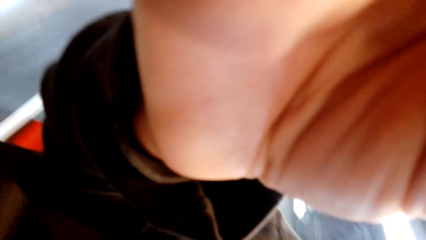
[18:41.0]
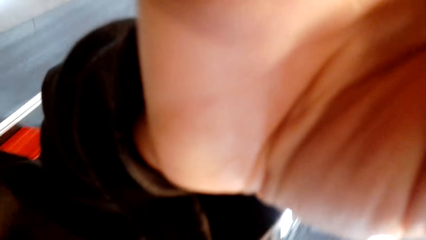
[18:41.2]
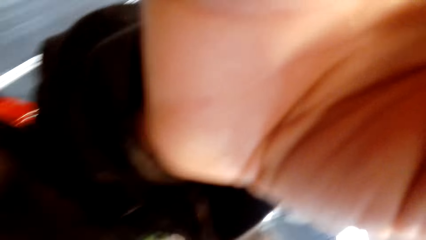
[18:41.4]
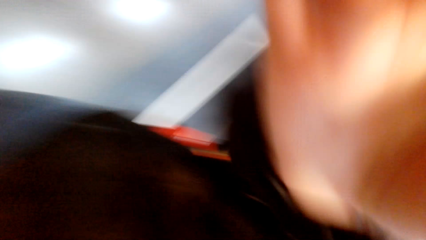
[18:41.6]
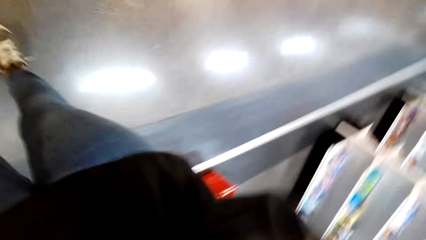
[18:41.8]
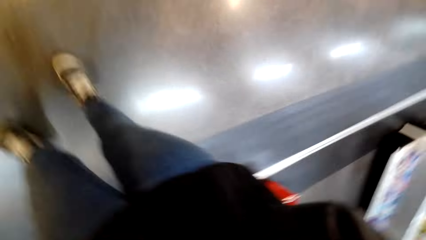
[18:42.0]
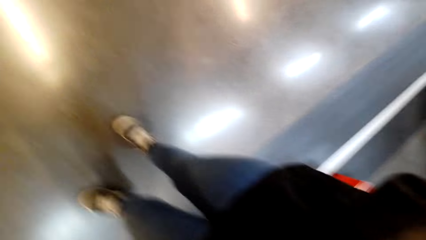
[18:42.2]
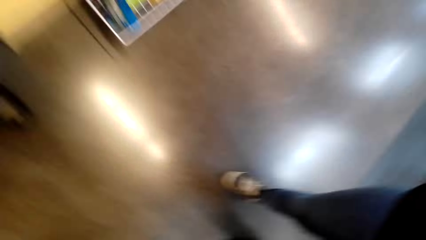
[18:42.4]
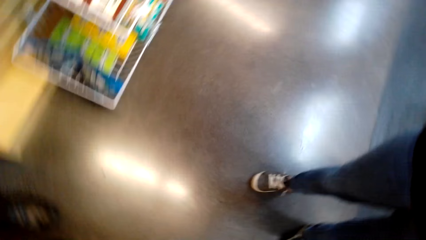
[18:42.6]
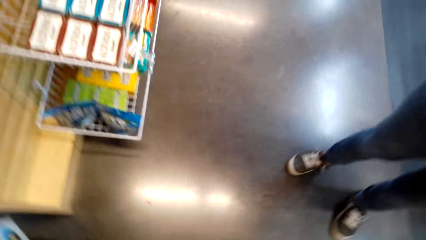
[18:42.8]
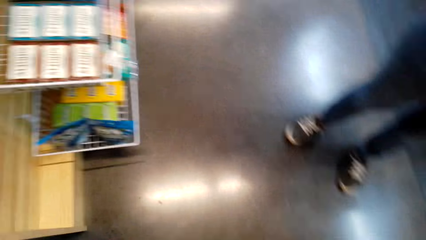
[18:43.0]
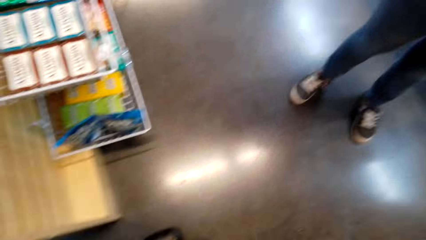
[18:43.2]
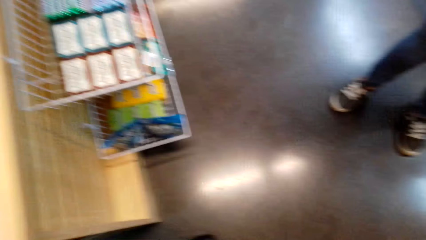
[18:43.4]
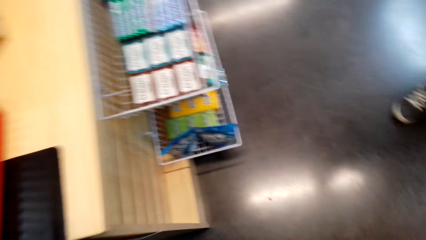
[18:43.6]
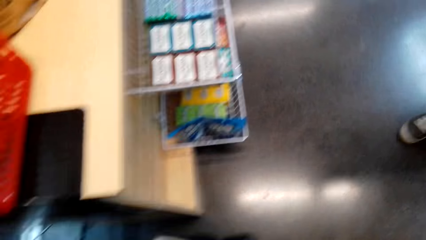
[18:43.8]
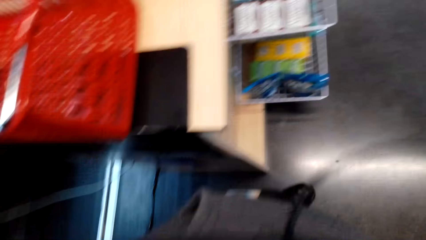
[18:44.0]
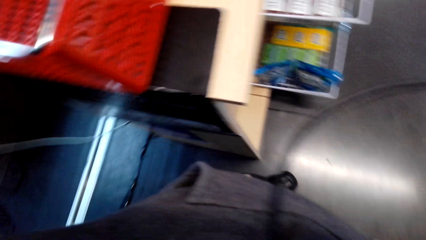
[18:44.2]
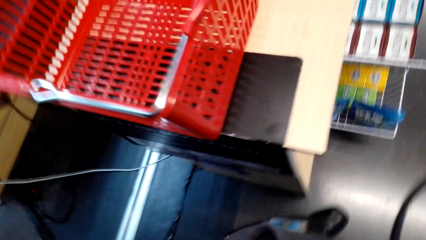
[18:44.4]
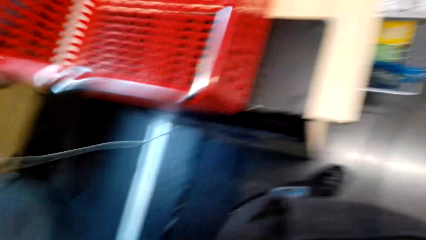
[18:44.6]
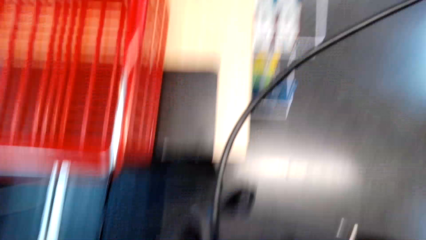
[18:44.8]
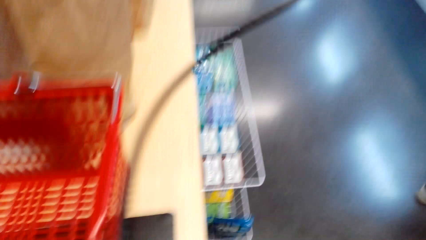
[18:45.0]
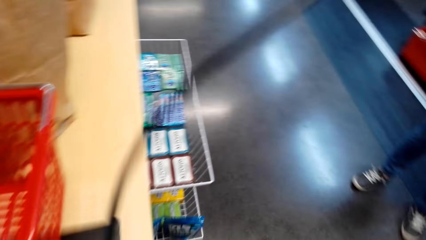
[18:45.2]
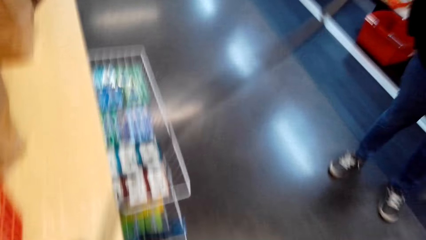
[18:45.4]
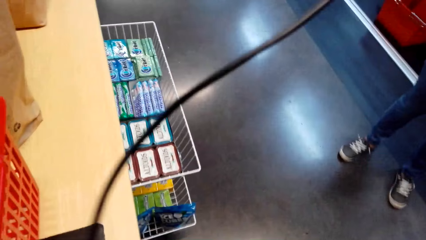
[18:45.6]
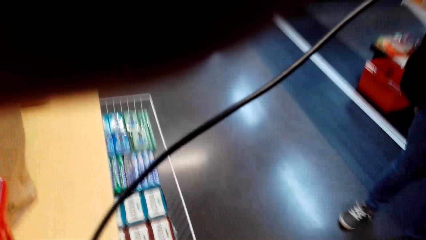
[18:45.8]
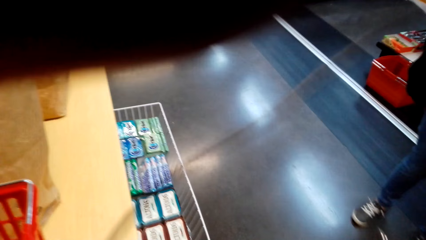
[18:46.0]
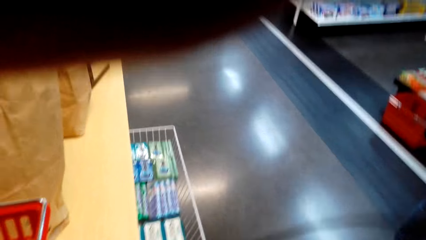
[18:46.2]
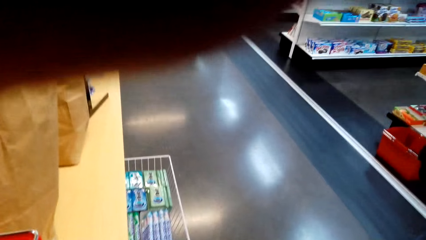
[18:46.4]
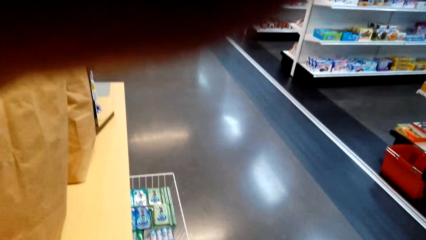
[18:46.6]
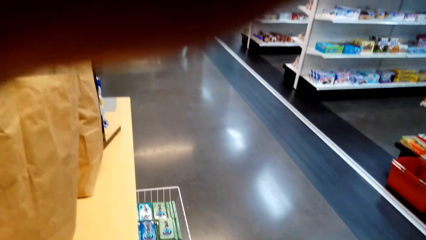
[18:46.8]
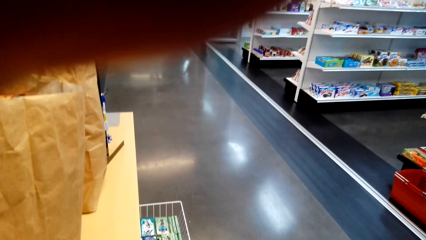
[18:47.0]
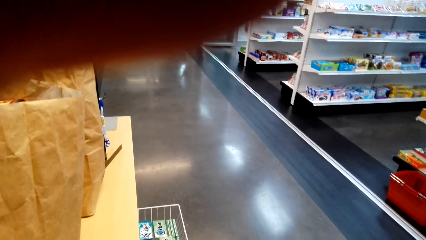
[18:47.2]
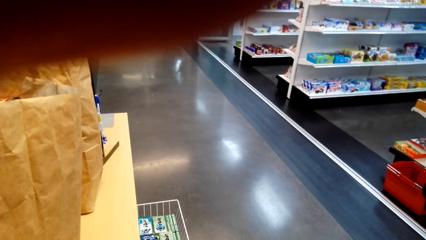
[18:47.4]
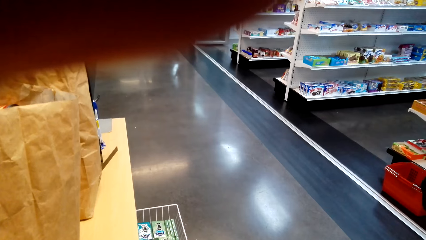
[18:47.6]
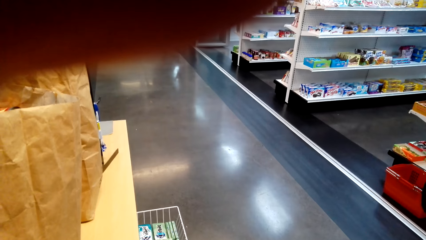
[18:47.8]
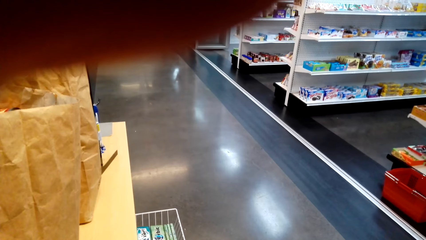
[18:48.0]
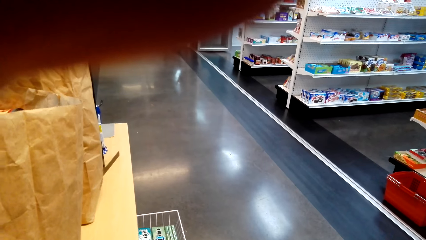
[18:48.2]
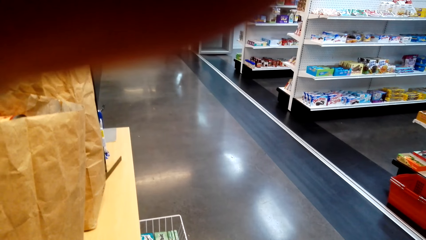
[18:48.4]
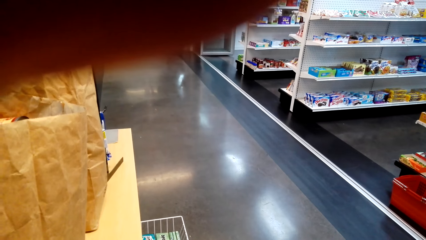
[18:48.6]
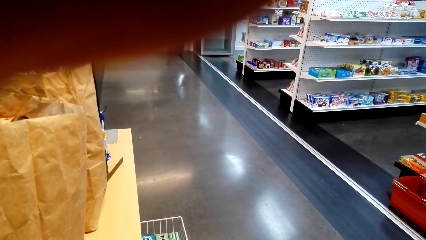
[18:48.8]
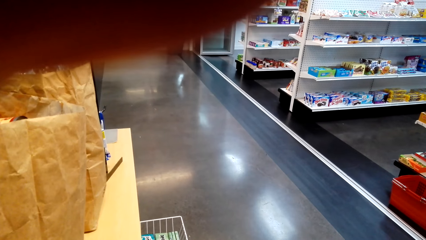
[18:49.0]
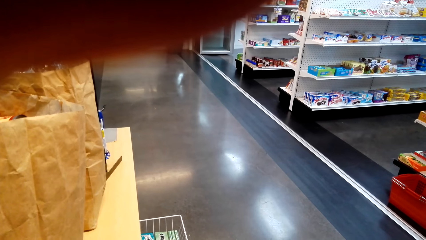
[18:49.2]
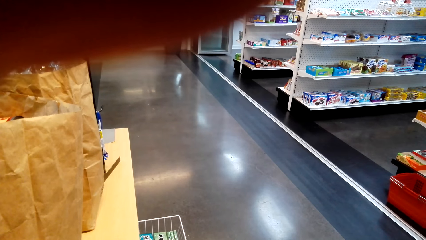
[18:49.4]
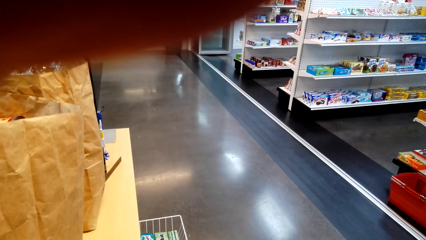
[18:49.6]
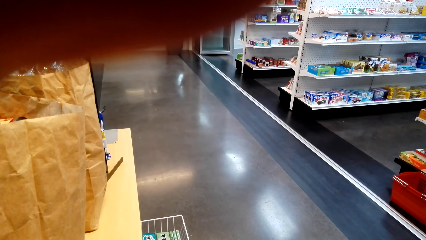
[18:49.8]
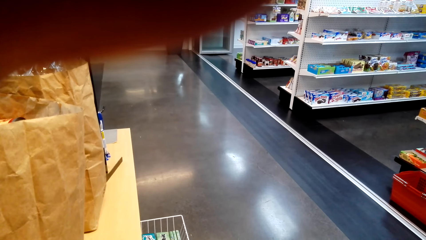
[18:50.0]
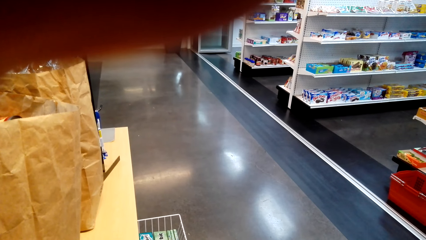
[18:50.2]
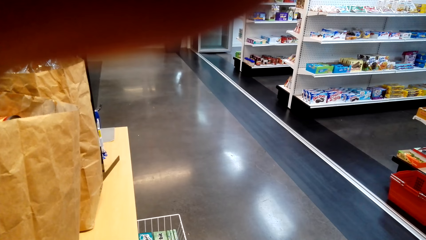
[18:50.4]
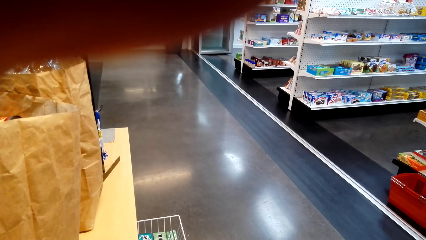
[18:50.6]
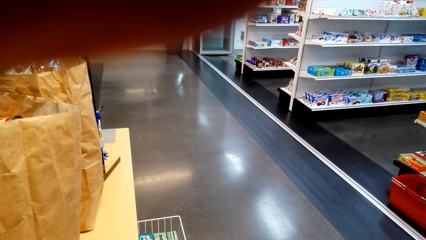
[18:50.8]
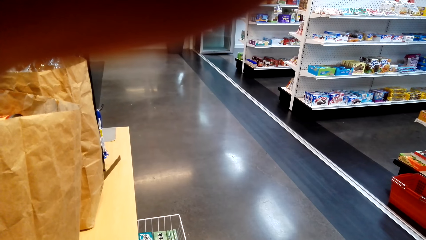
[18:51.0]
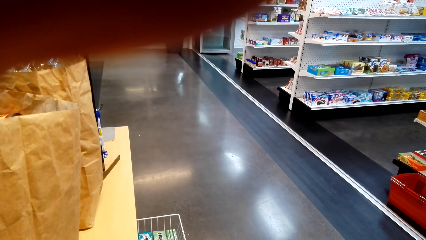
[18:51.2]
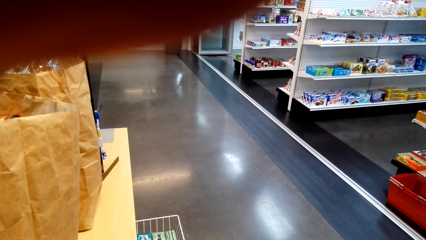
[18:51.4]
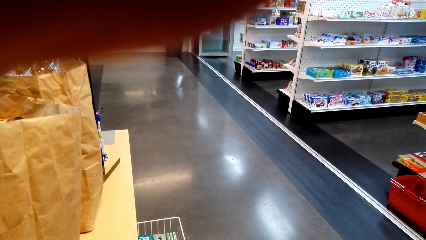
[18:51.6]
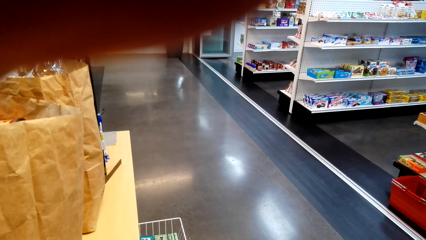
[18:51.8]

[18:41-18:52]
The camera wearer walks around the room. They fix the camera.
